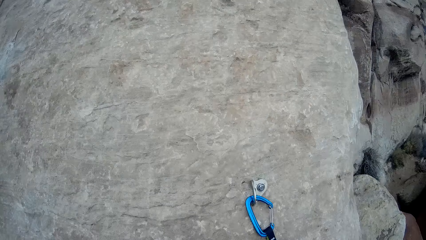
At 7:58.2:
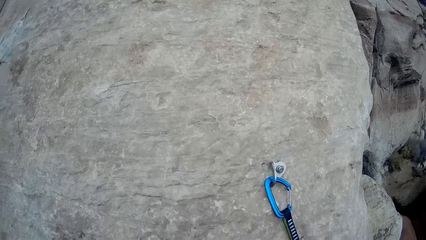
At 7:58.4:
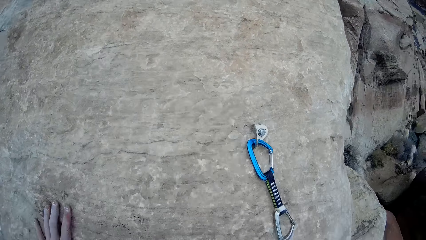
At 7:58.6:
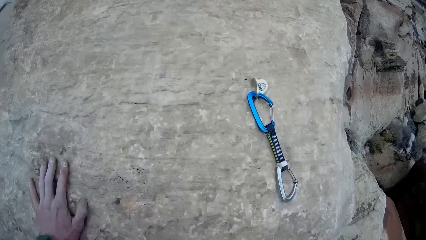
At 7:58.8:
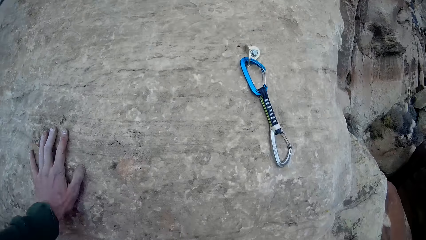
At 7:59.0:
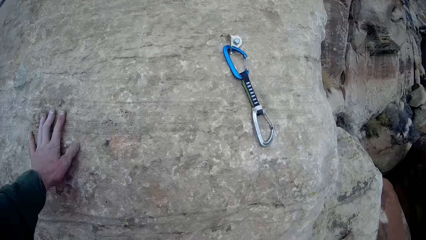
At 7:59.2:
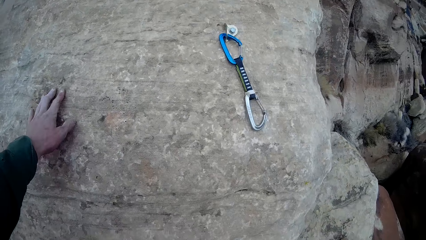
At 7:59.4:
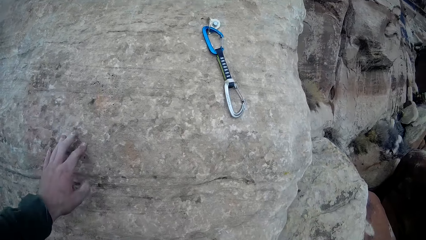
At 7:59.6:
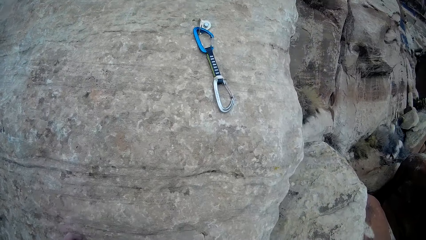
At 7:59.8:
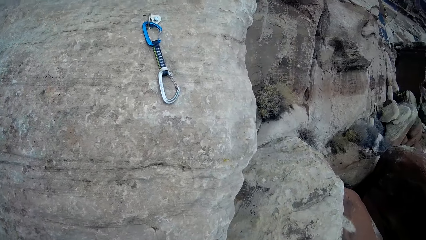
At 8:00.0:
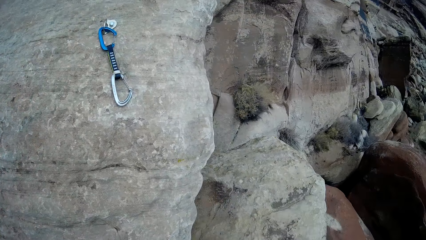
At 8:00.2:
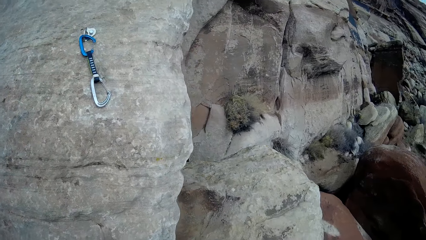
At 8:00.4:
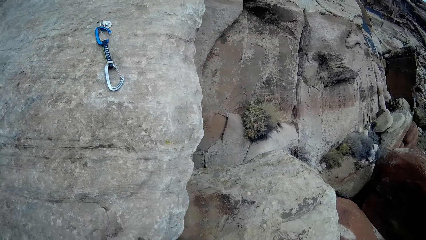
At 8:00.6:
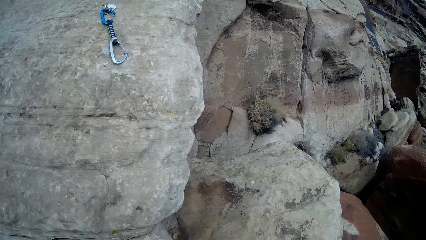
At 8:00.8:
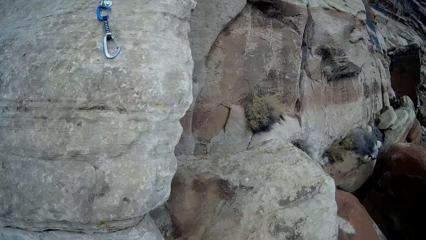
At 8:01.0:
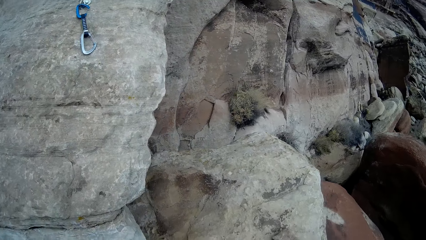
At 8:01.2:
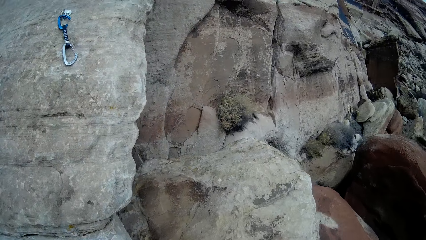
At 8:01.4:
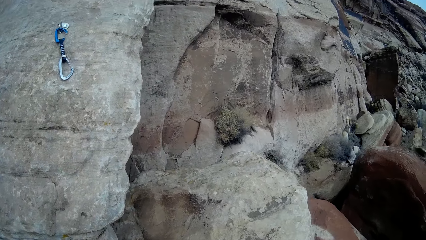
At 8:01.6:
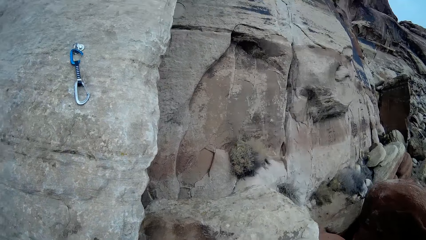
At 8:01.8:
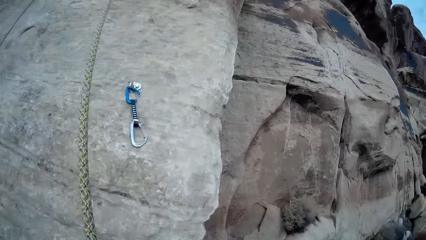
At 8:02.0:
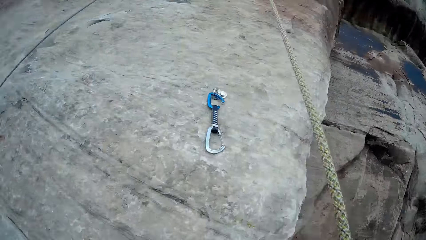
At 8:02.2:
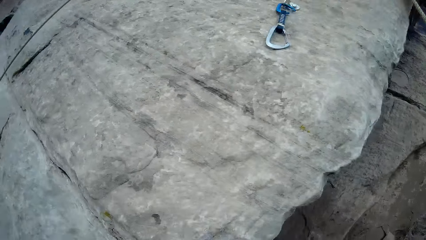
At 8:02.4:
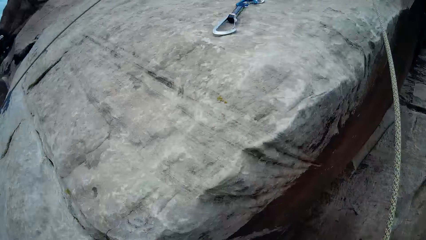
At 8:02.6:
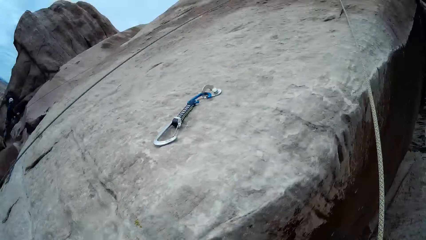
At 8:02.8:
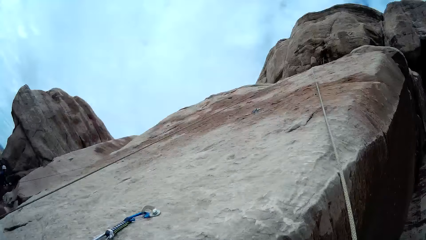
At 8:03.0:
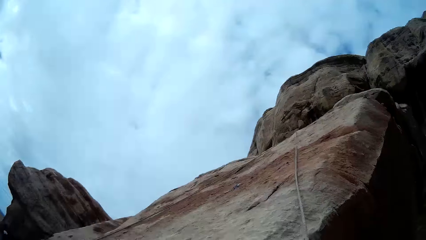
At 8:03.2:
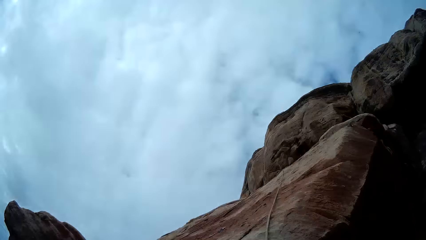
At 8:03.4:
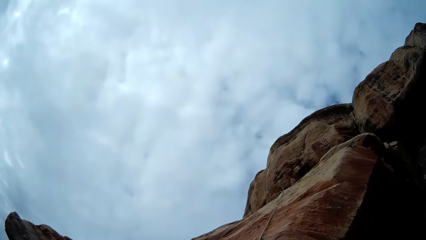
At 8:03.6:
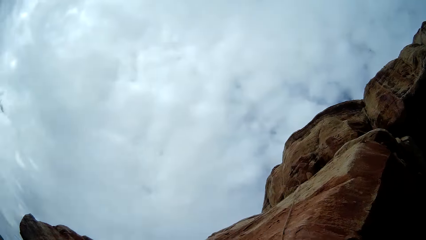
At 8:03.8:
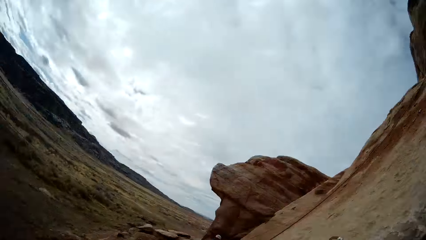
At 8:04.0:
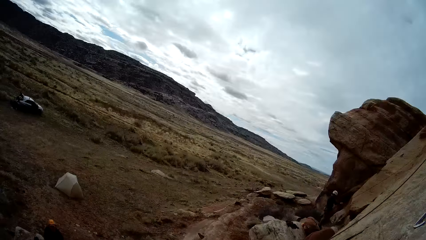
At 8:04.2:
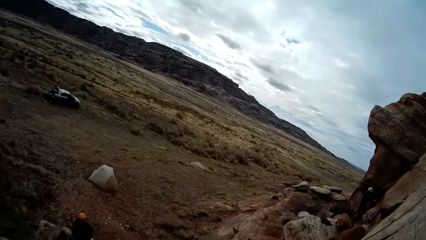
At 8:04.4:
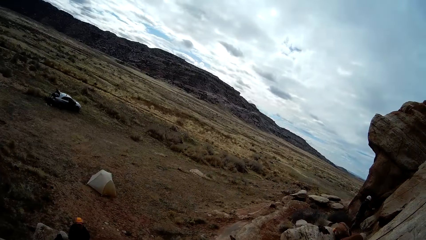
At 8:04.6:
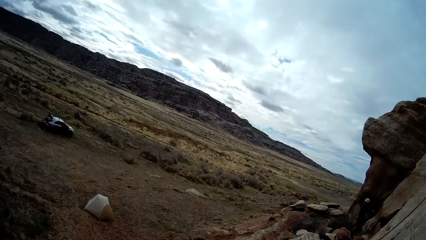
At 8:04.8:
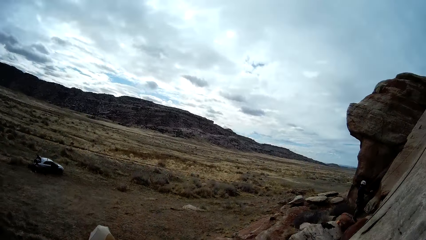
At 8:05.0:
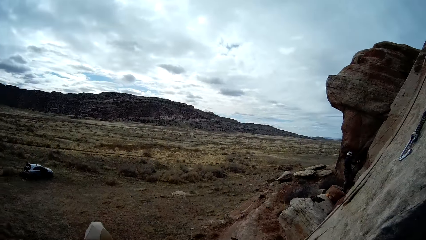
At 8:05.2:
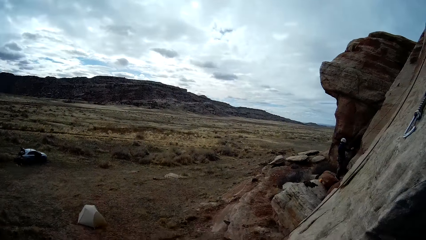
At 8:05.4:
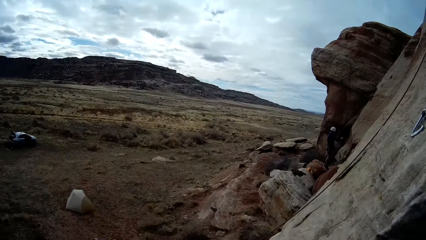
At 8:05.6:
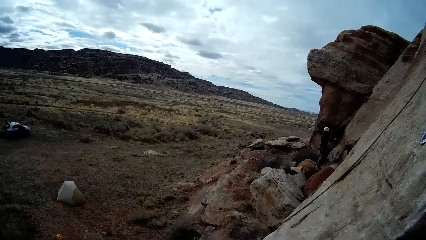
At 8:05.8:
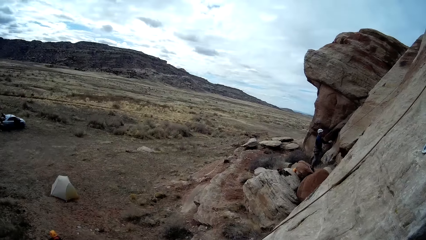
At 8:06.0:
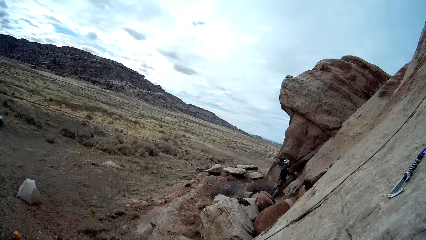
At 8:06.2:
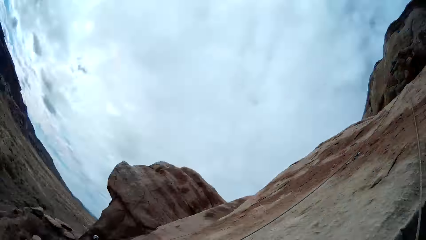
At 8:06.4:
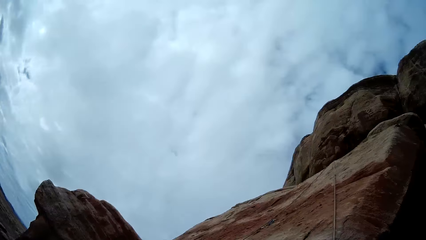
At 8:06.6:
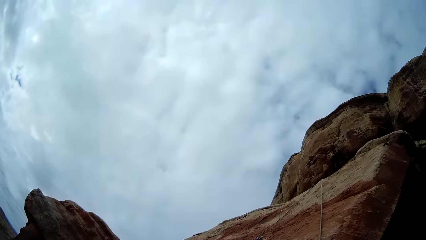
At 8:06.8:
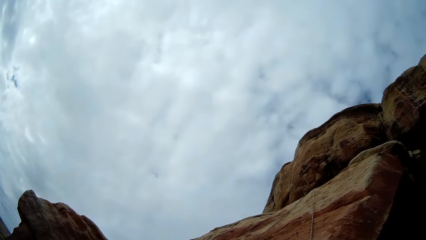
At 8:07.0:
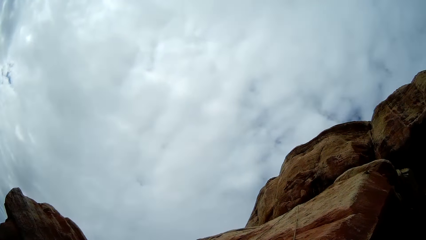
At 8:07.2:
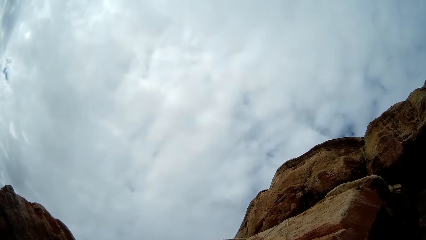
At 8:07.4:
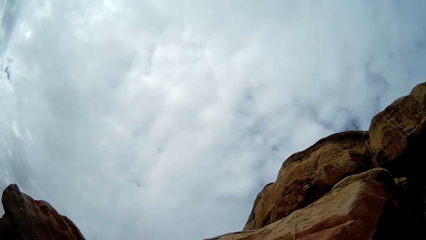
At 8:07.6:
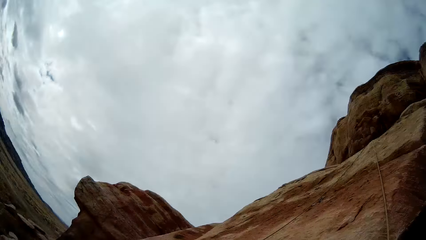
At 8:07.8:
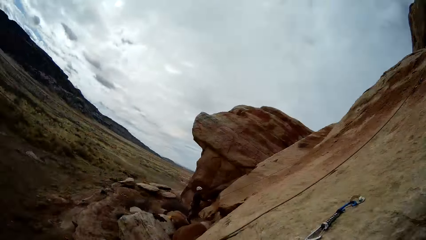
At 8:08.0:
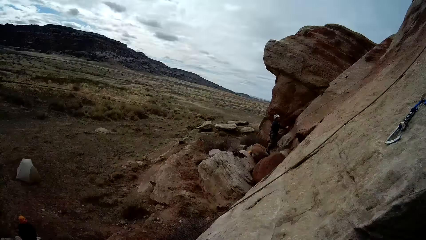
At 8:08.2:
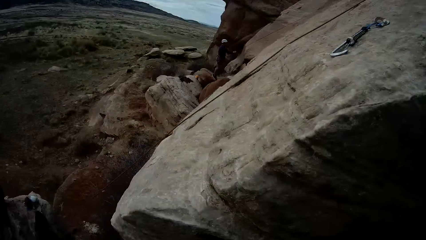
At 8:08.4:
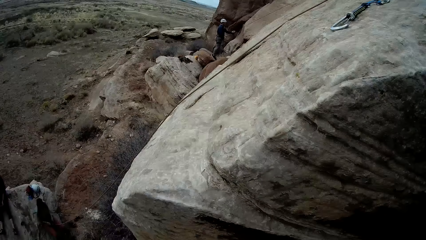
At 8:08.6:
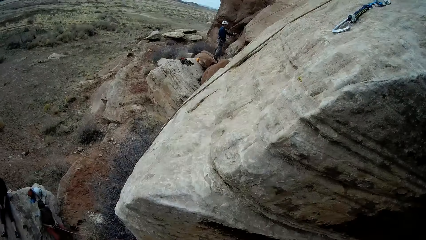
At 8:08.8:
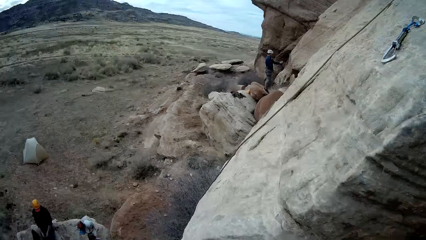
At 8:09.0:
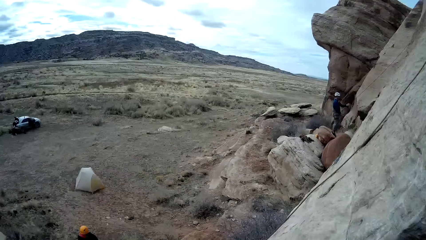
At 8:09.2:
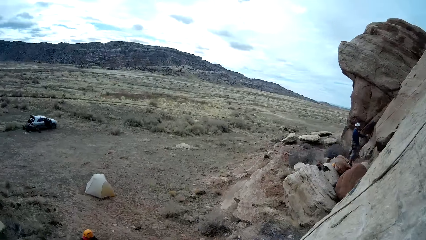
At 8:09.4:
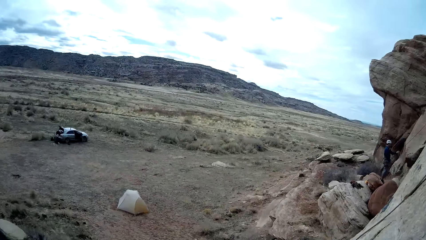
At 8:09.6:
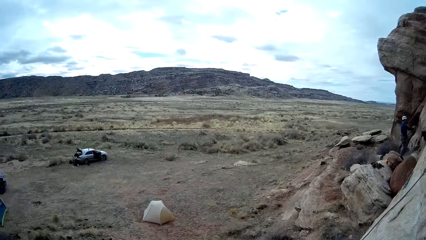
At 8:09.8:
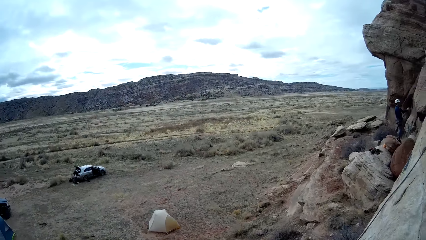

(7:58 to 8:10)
The camera wearer climbs down the rocks. They look around.

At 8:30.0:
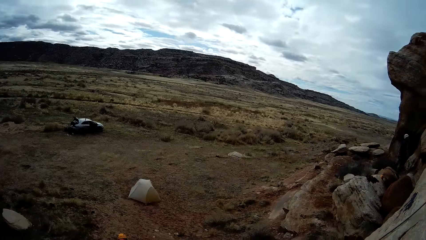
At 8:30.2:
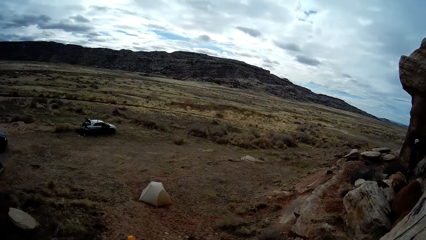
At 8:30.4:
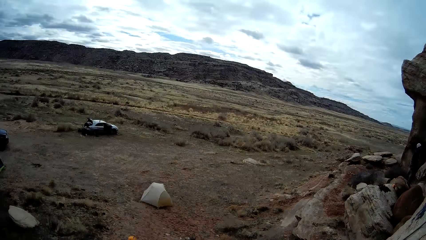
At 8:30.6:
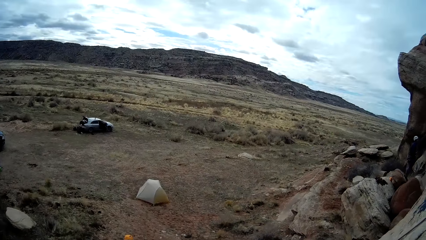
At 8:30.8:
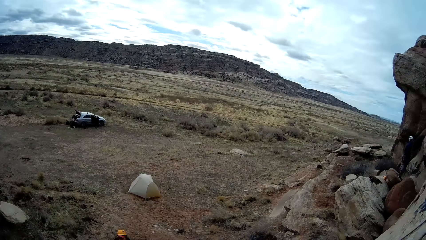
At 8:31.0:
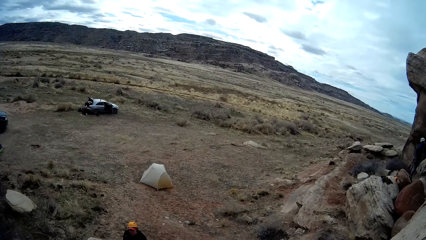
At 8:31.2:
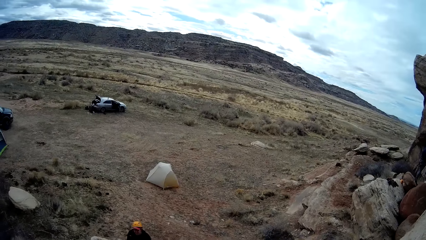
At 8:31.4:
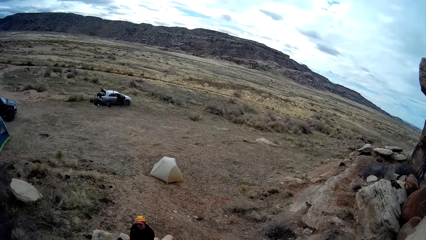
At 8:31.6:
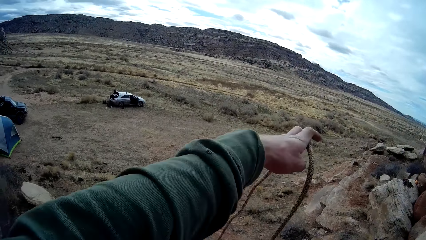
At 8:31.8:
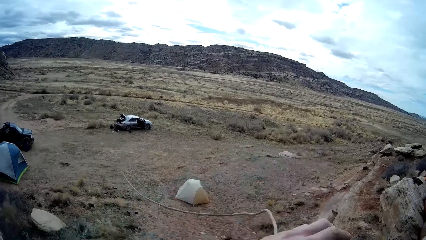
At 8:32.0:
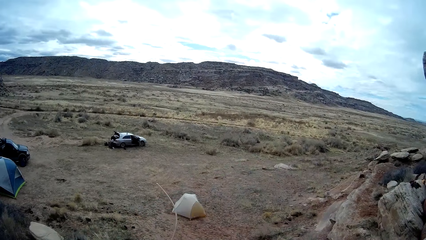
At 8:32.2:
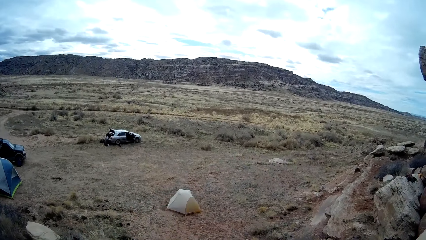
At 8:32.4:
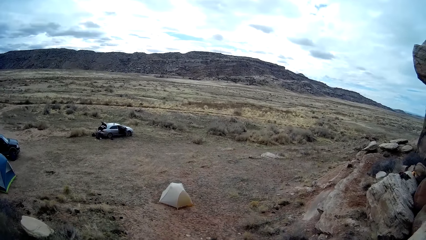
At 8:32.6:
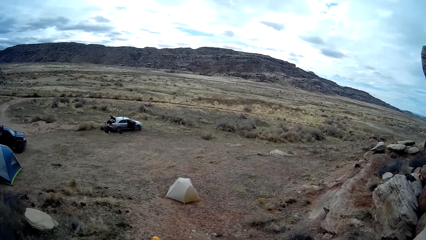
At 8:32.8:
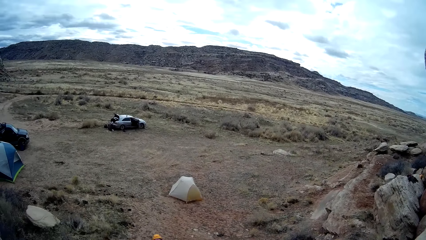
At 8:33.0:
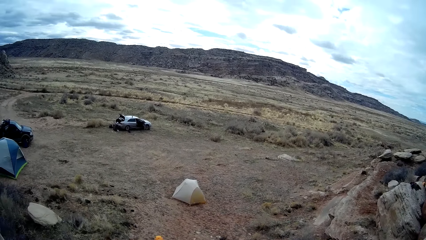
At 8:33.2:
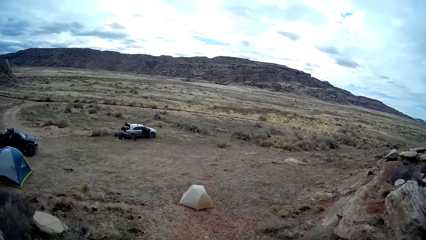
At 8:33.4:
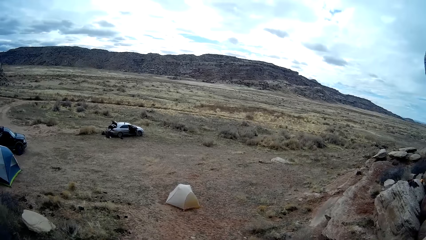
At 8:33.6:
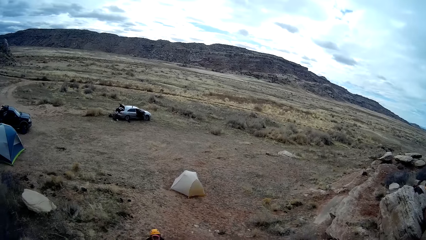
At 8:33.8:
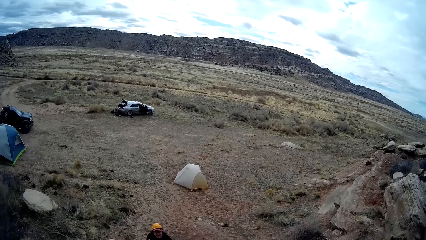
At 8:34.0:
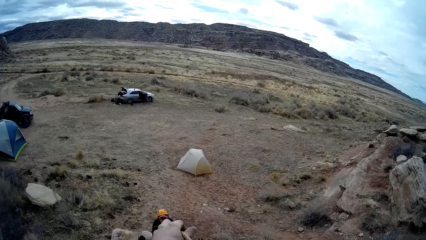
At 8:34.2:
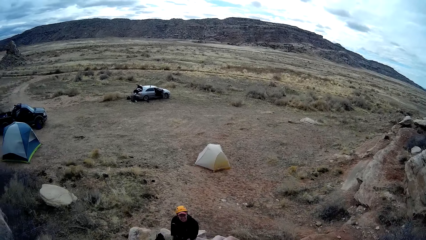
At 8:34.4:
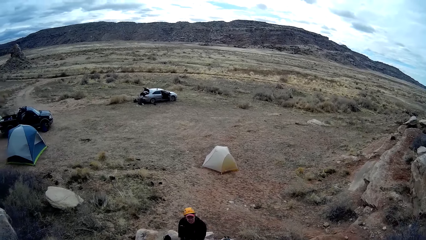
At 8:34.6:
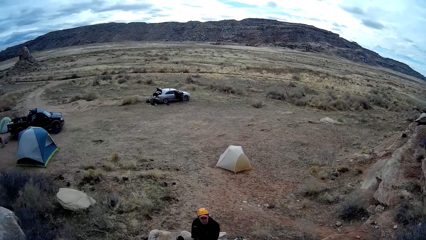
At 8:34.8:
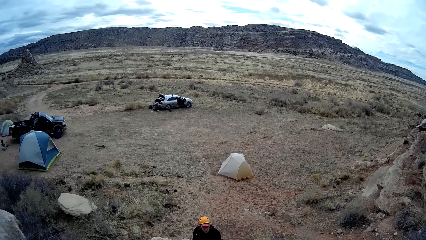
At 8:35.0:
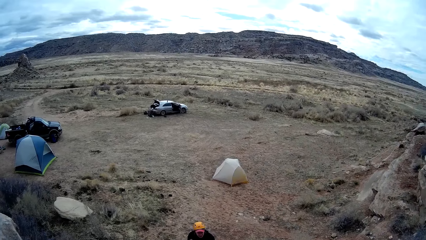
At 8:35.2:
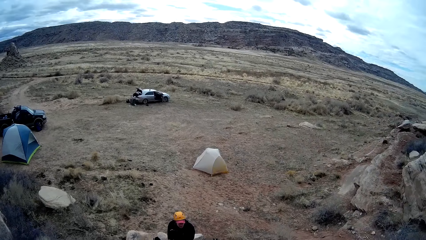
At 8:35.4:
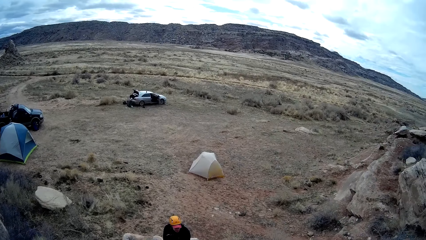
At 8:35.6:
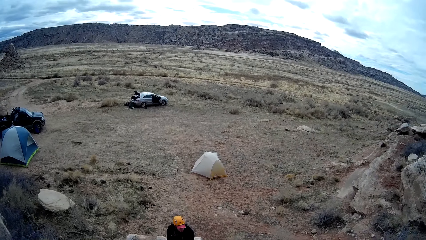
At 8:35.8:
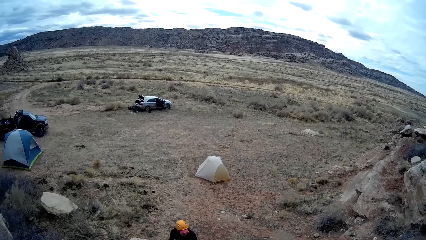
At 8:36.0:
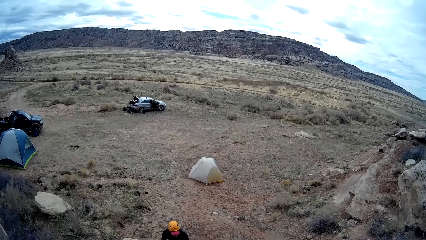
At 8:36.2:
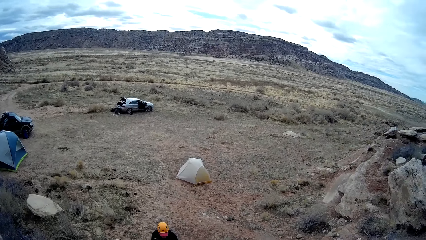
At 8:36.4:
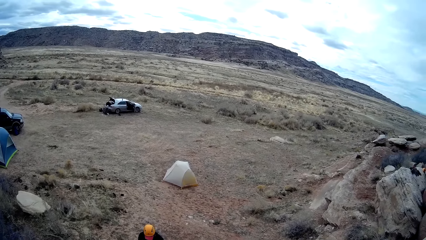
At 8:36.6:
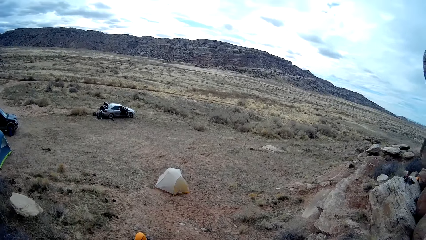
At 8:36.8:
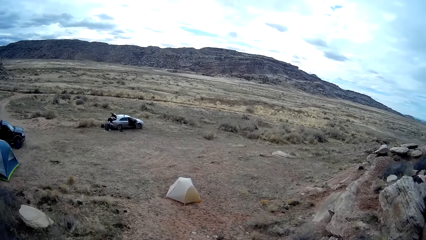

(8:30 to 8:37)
The camera wearer throws the rope down.
